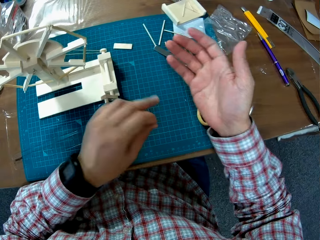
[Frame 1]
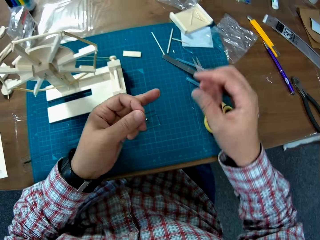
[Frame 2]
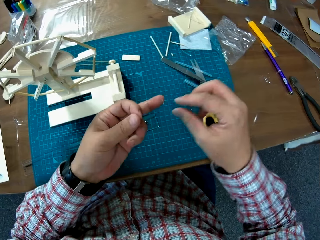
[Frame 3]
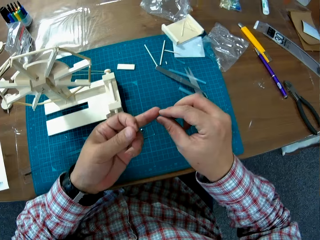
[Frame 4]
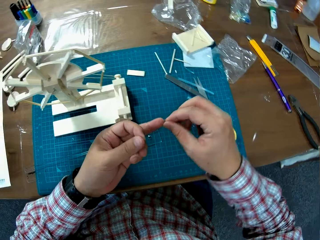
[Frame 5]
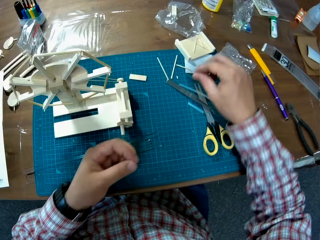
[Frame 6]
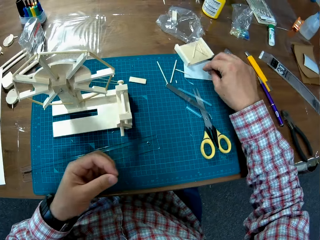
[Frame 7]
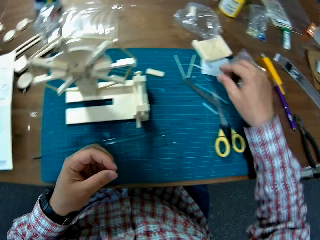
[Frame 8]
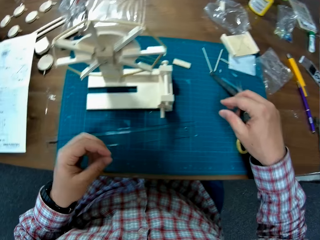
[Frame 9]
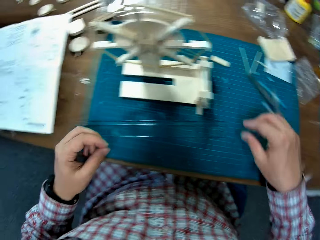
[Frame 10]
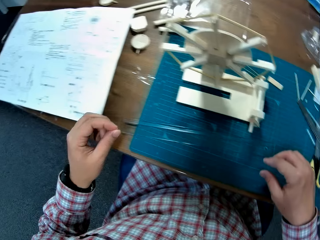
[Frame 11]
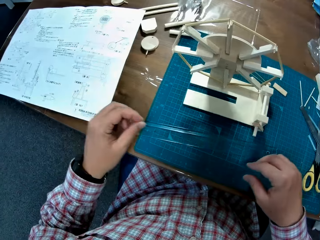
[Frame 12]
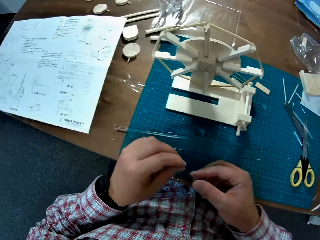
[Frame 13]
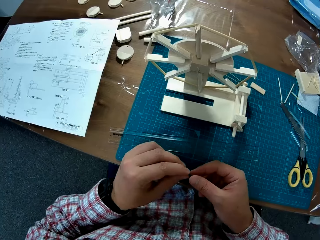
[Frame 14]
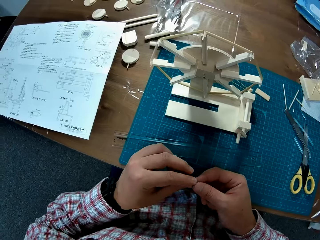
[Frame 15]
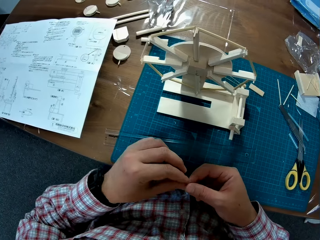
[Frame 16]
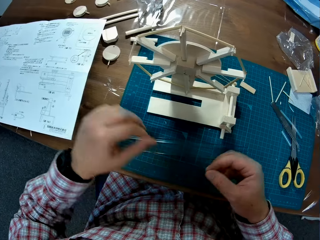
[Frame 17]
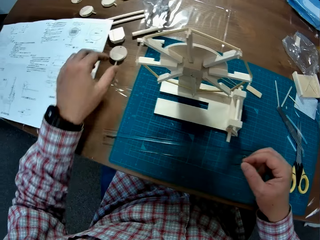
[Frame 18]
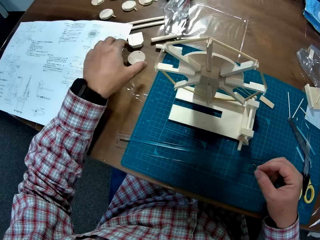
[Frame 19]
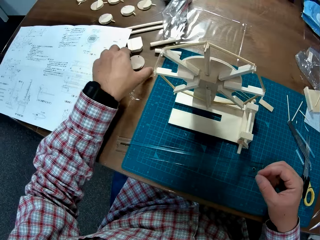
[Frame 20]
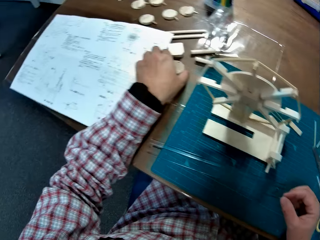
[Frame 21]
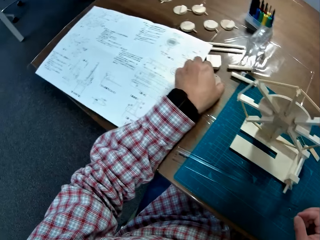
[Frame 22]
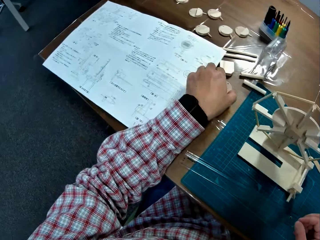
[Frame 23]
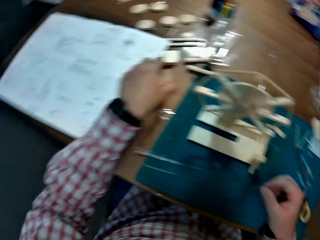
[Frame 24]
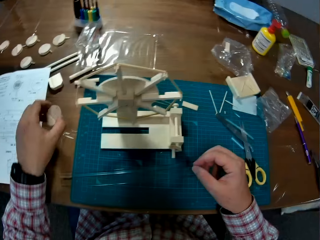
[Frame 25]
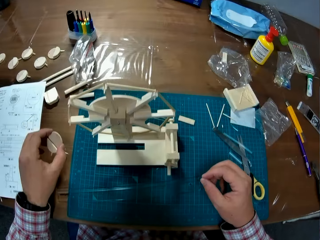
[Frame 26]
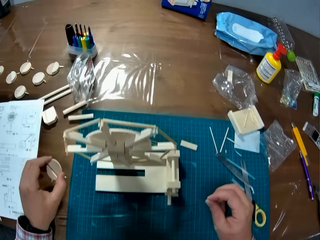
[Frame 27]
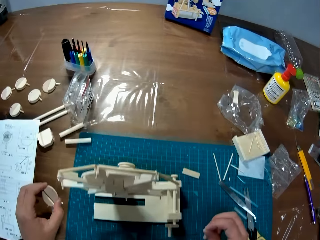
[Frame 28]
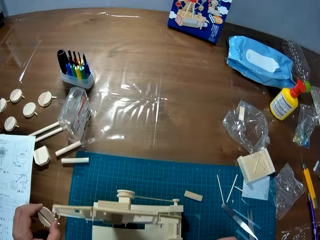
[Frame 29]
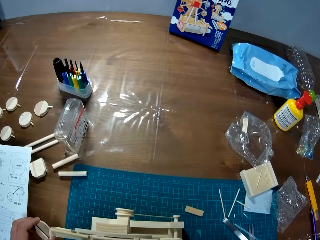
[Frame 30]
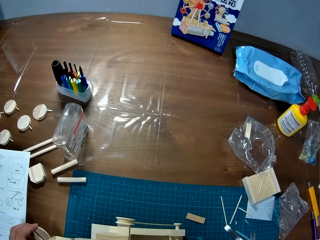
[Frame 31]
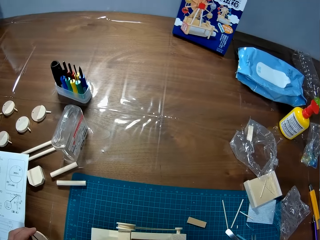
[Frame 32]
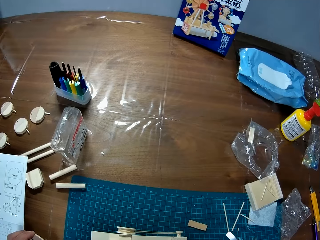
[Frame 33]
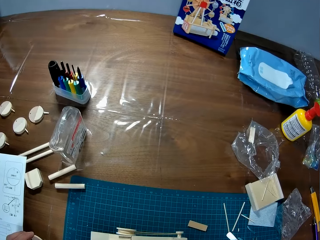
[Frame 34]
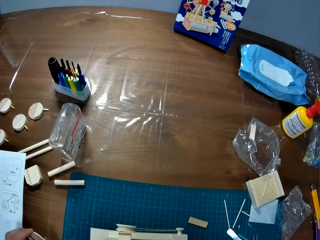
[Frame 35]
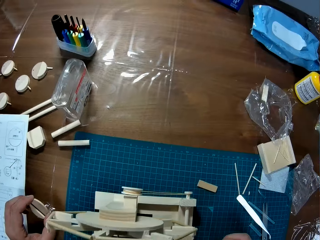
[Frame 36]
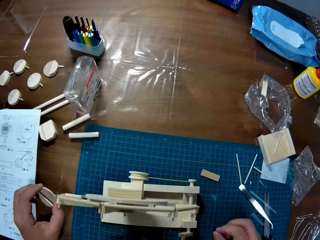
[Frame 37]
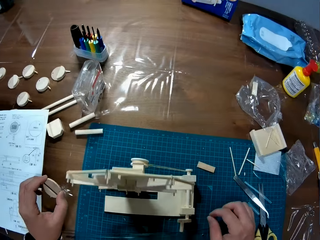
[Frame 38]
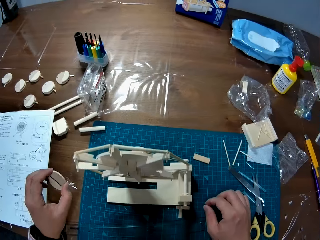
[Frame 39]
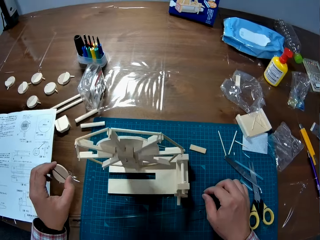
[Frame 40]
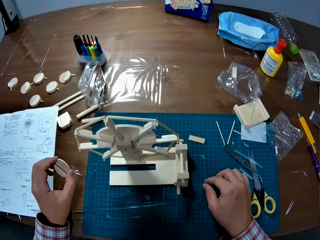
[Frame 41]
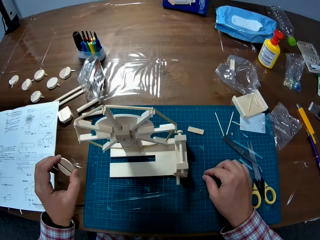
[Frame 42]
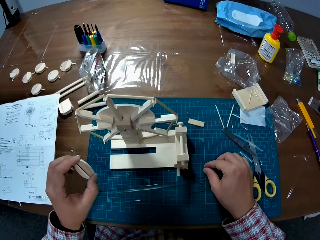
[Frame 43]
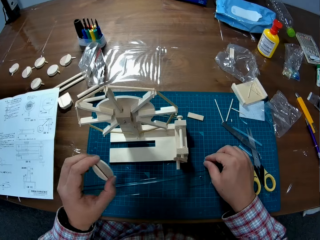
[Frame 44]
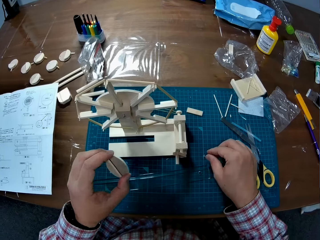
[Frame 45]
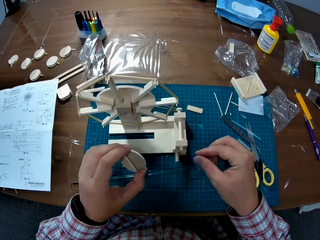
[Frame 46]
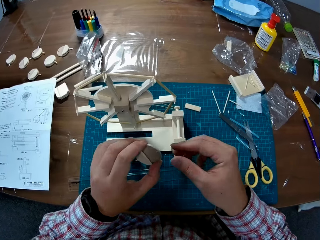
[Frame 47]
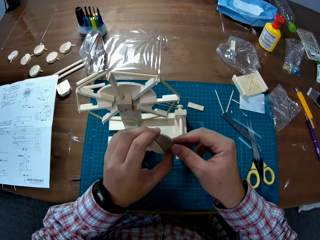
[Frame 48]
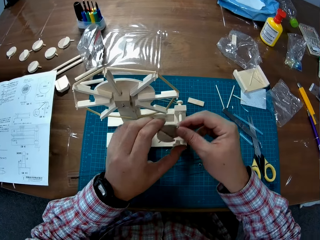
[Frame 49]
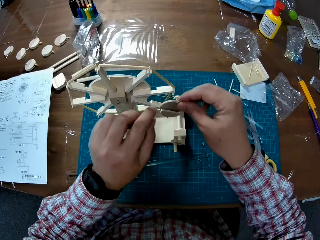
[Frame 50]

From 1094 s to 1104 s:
The camera wearer removes a sellotape on his finger. He drops the sellotape on the table. He dusts his hand on the table. He picks up a piece of wood. He stares on the table.

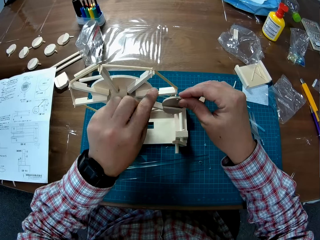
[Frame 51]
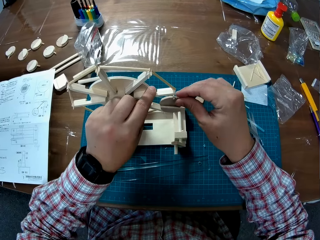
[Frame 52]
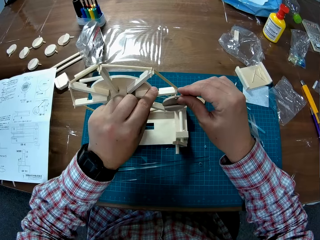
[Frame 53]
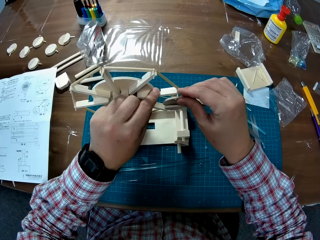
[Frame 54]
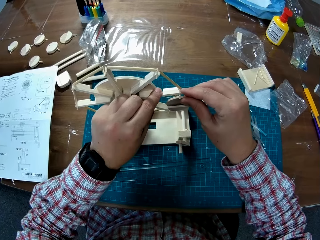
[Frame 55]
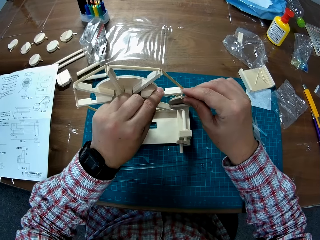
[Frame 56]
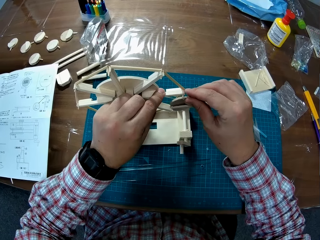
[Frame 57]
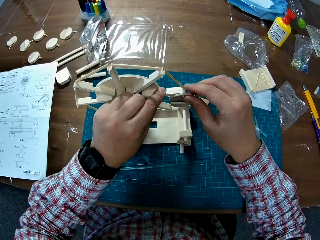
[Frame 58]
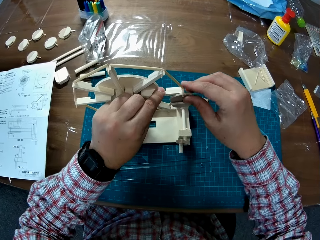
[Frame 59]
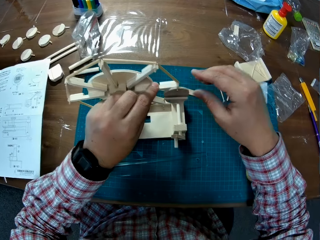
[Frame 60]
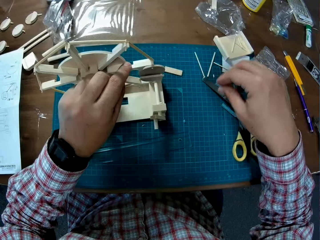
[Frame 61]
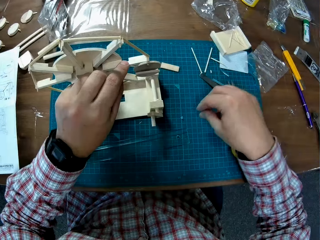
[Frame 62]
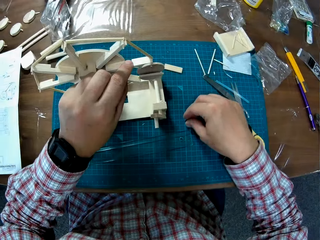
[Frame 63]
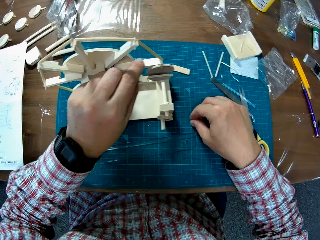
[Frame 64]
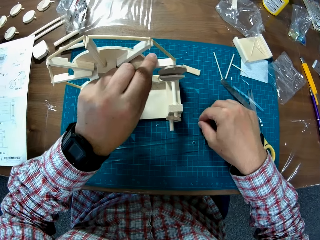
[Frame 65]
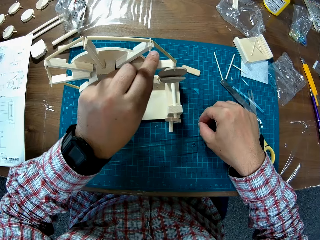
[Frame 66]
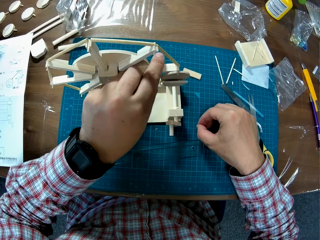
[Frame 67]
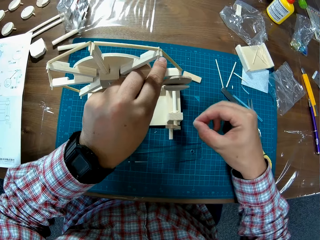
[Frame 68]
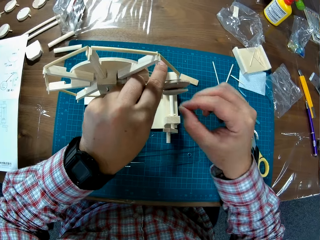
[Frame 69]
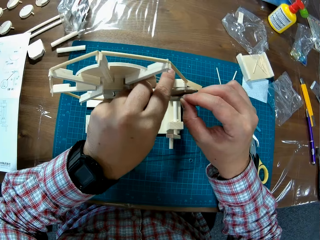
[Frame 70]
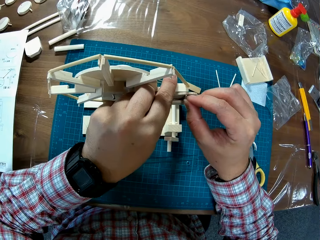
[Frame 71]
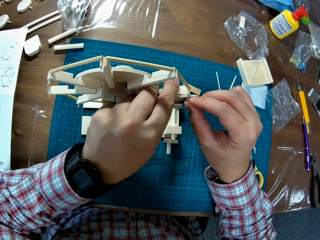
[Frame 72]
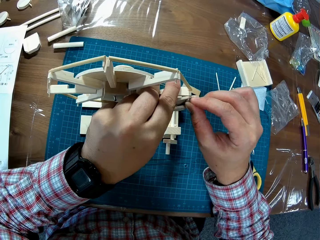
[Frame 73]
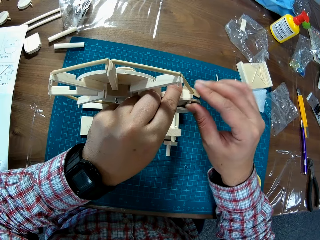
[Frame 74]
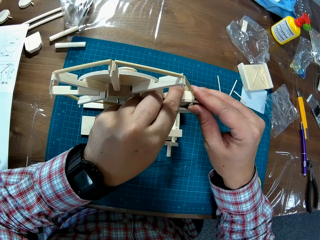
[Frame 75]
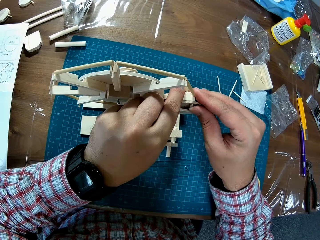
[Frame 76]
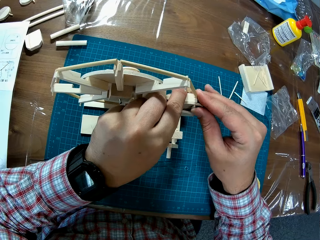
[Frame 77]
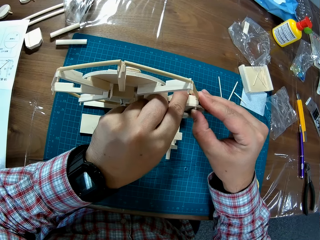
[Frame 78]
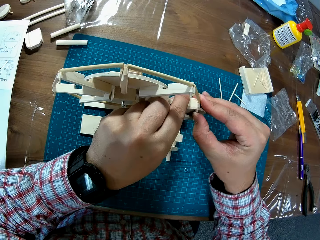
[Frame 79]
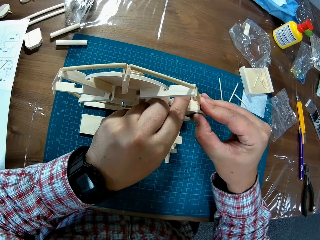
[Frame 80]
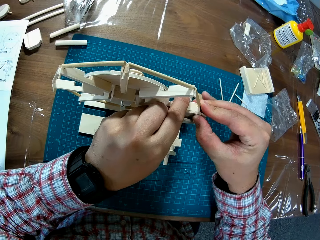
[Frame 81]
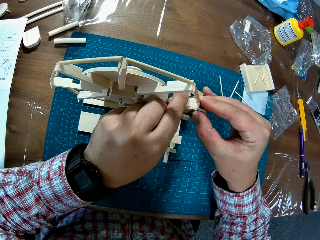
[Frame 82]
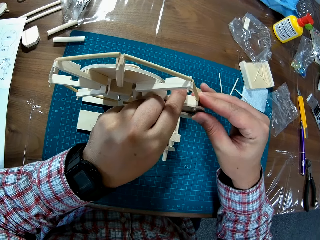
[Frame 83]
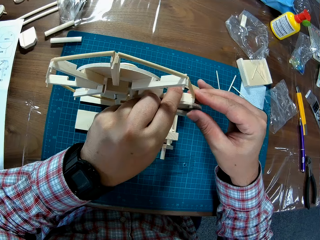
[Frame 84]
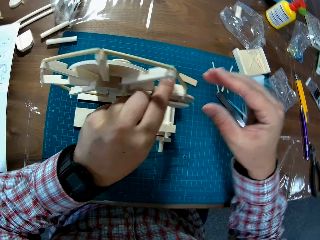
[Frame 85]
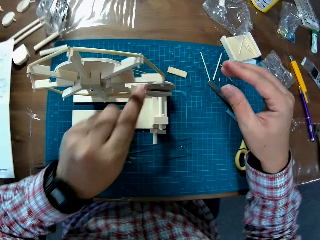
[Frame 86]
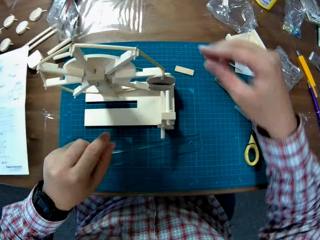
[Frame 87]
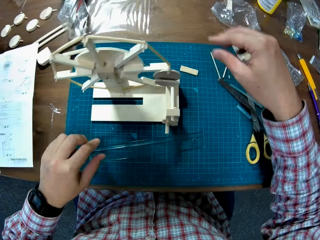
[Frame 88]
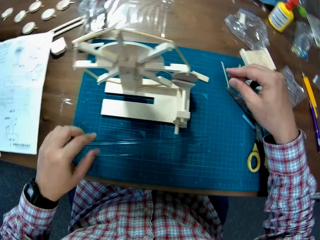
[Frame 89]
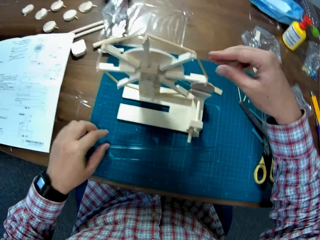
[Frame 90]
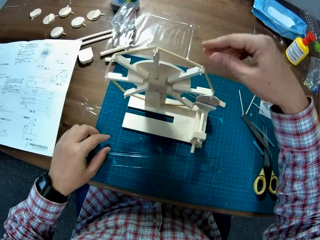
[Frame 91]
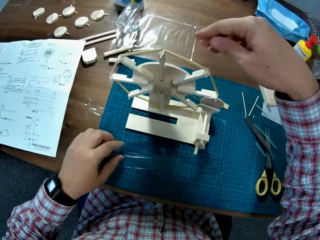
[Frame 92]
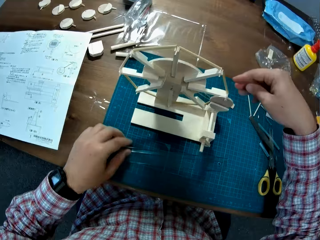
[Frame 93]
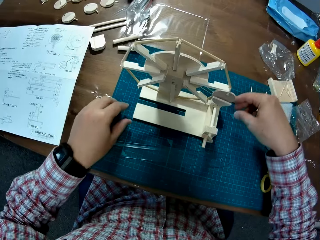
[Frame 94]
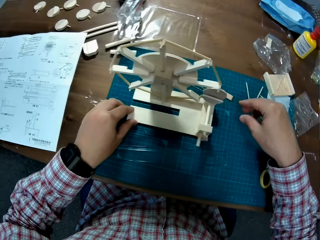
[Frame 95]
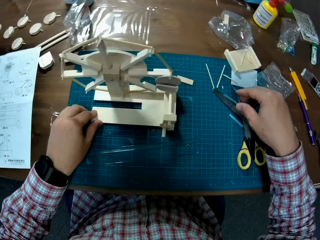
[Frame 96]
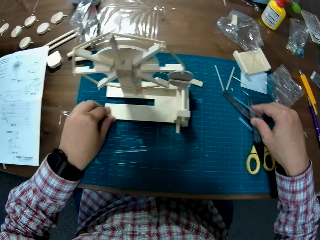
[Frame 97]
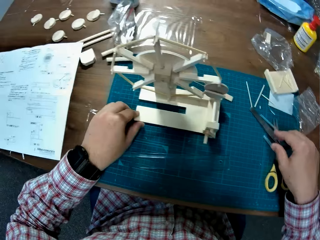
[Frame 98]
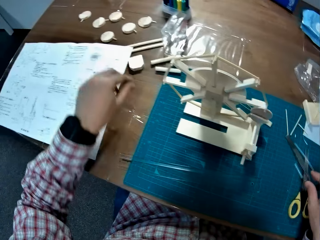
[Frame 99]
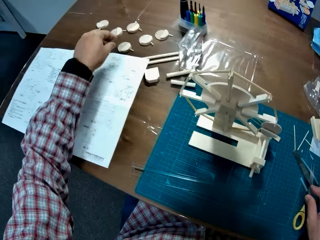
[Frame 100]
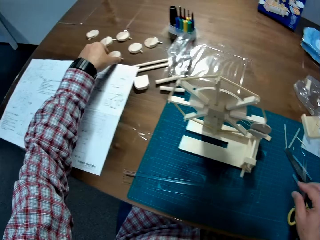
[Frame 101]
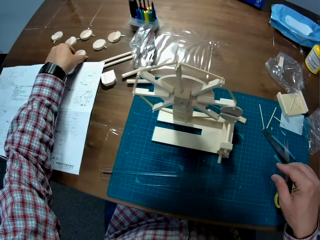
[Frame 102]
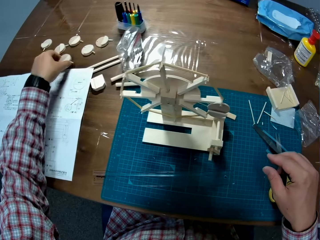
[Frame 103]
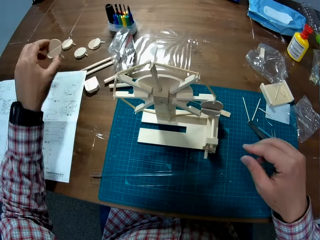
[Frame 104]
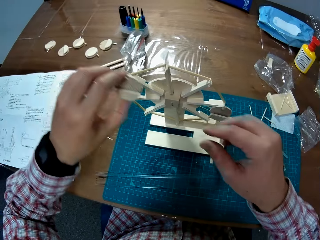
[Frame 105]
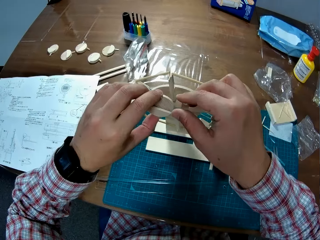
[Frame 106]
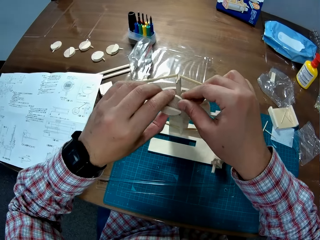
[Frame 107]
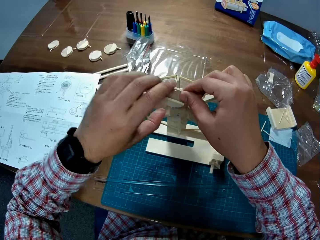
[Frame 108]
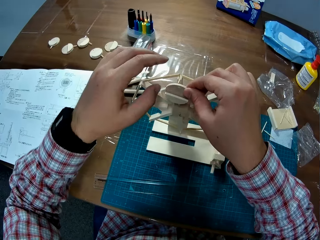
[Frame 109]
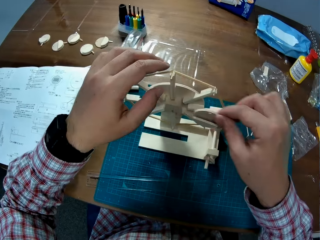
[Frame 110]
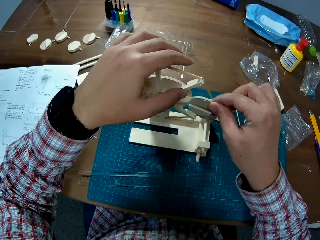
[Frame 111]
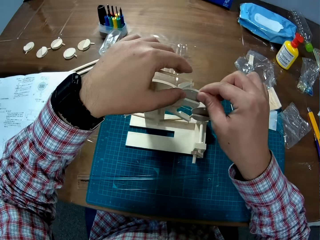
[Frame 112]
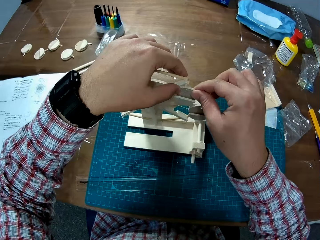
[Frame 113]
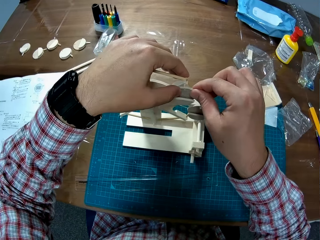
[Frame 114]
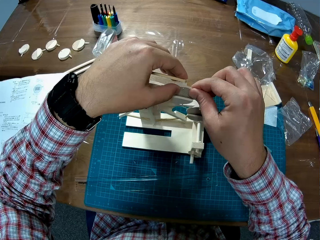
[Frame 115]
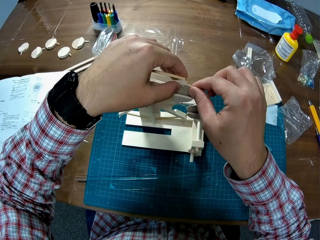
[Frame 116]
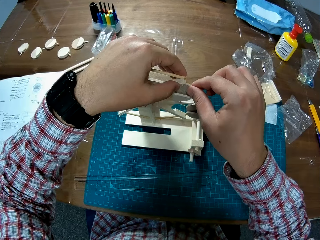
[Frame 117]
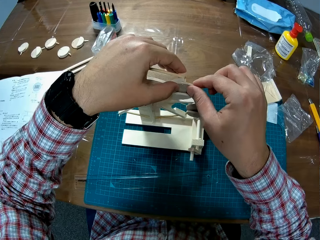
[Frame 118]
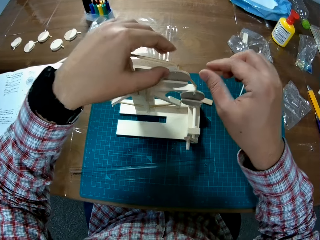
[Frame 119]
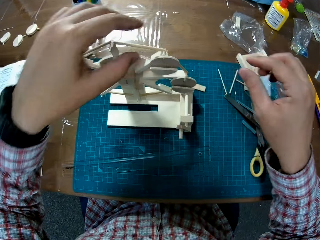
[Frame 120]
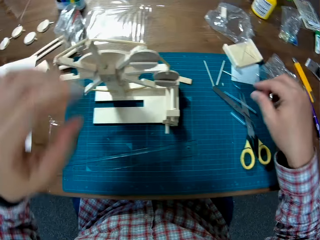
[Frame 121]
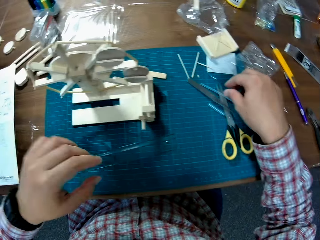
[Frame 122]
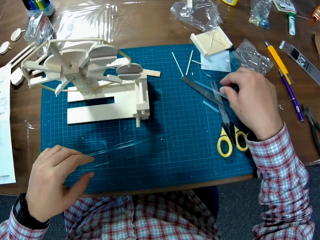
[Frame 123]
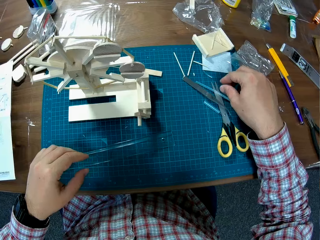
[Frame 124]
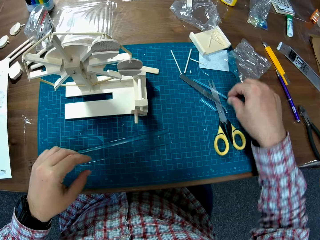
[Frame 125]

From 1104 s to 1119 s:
The camera wearer puts the piece of wood on the craft. They fix the woodcrafts together. They pick up a pin from the table. They pin the piece of wood to the craft. They pick up another piece of wood. They put the piece of wood on the craft. They fix the woodcrafts together.
